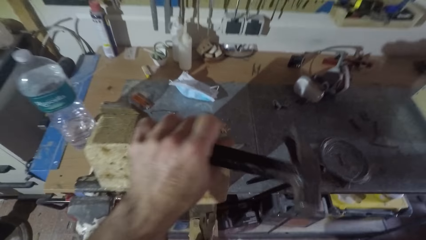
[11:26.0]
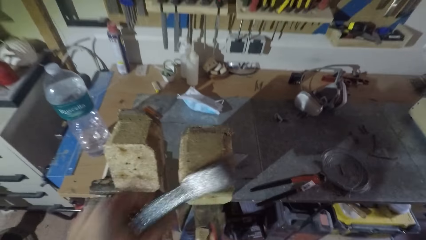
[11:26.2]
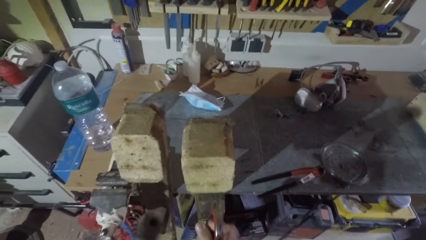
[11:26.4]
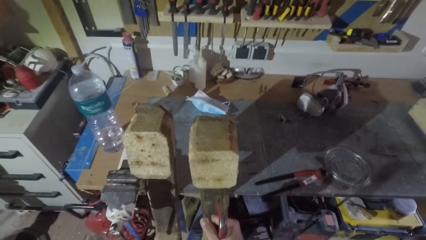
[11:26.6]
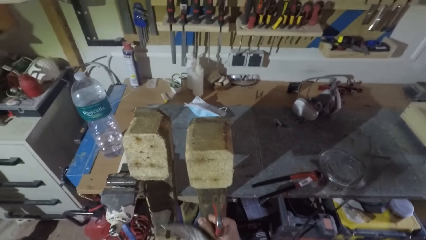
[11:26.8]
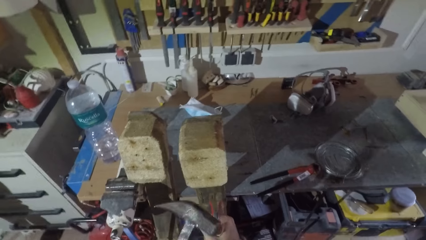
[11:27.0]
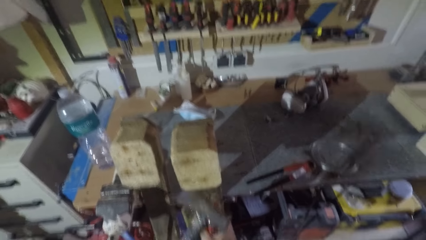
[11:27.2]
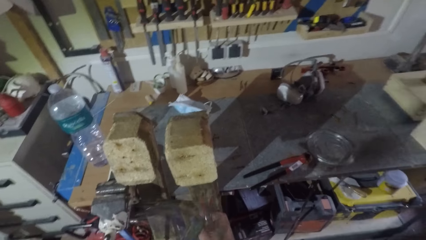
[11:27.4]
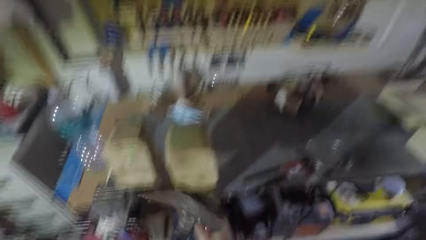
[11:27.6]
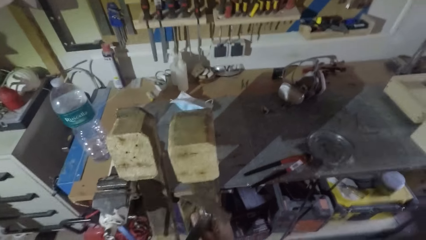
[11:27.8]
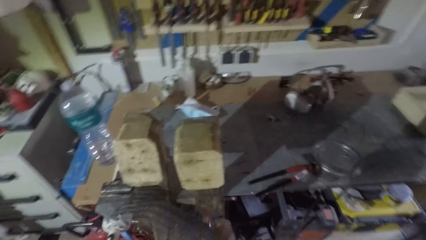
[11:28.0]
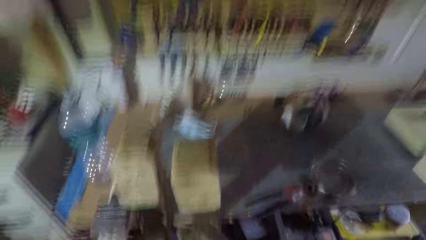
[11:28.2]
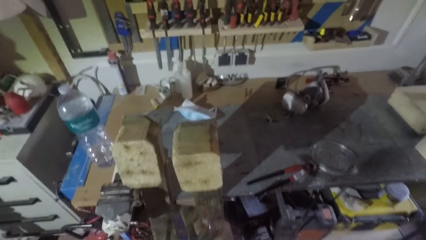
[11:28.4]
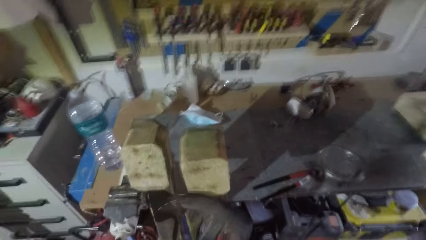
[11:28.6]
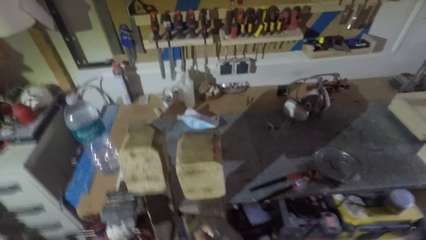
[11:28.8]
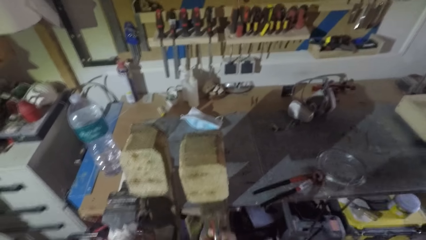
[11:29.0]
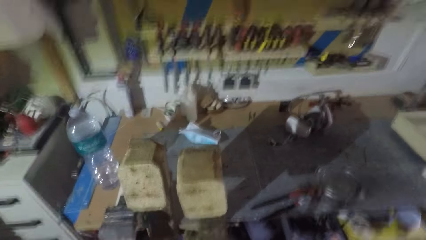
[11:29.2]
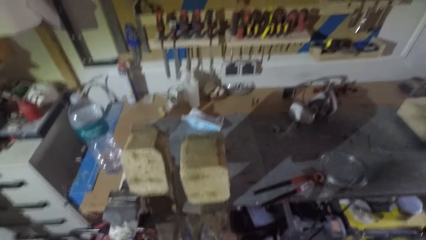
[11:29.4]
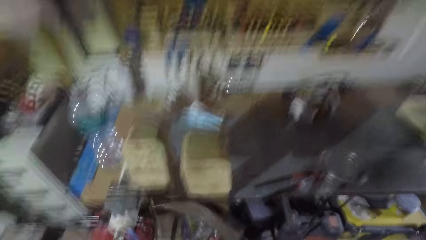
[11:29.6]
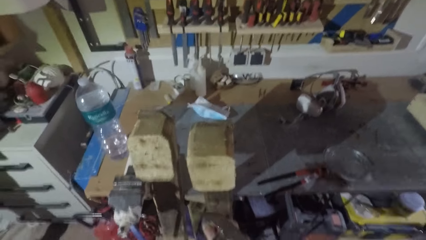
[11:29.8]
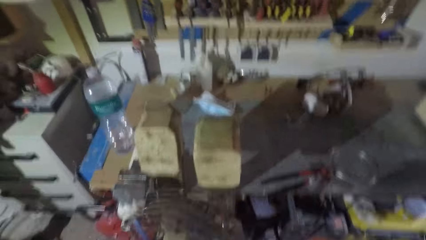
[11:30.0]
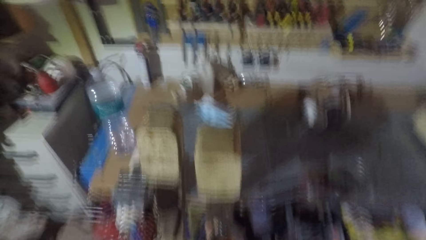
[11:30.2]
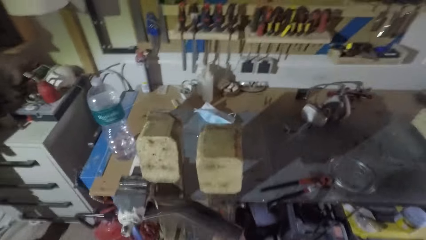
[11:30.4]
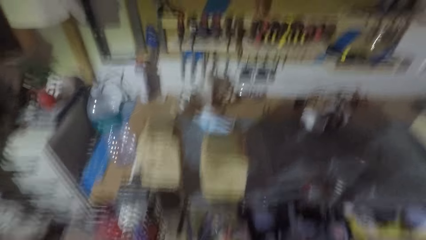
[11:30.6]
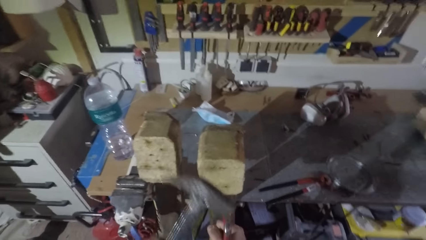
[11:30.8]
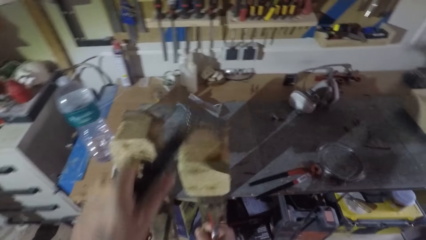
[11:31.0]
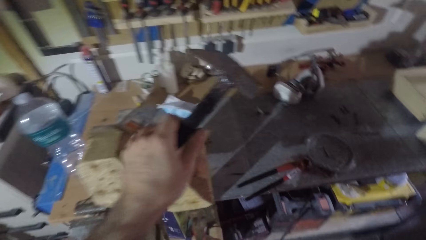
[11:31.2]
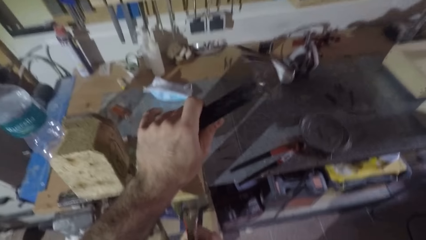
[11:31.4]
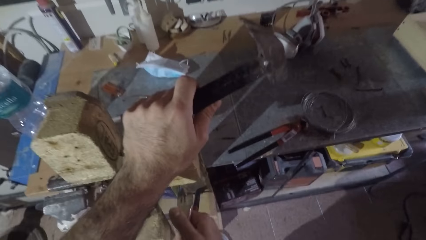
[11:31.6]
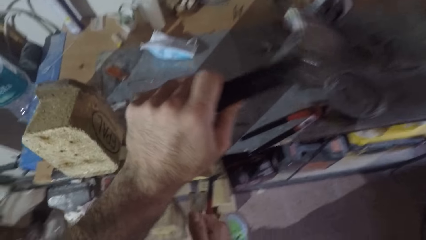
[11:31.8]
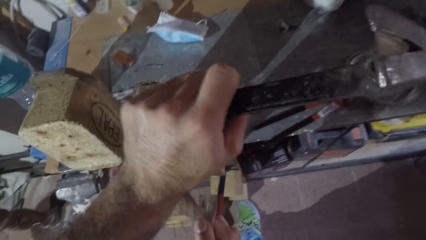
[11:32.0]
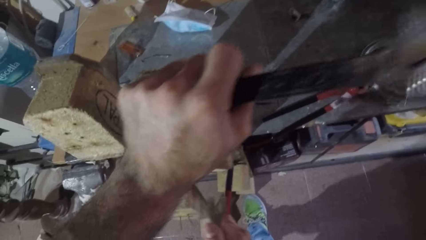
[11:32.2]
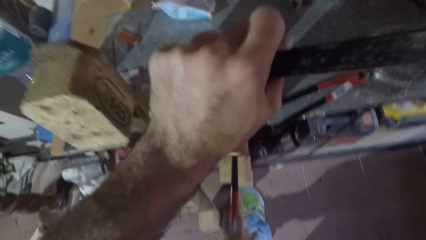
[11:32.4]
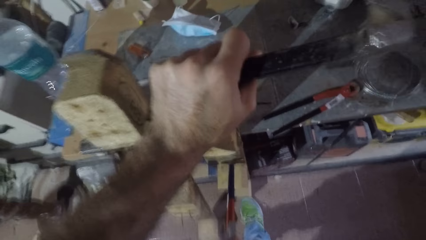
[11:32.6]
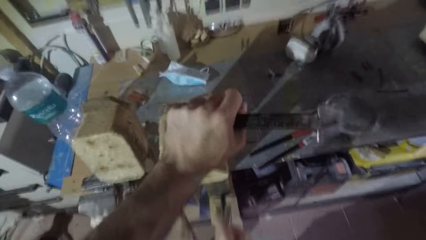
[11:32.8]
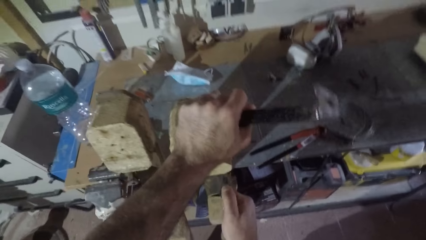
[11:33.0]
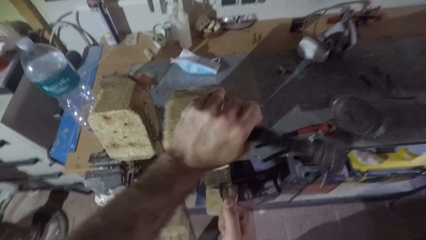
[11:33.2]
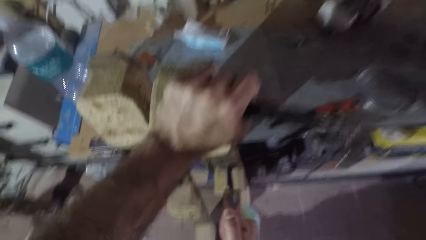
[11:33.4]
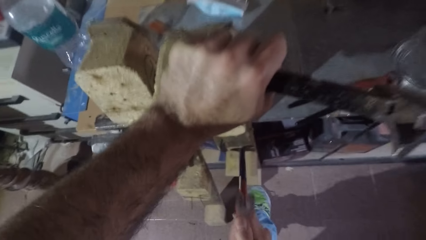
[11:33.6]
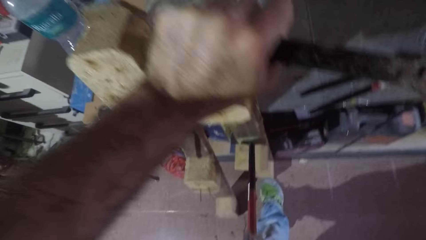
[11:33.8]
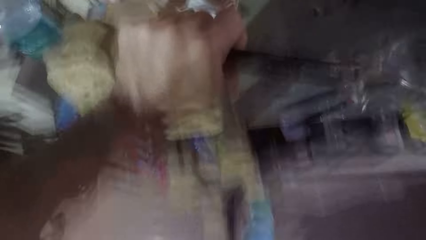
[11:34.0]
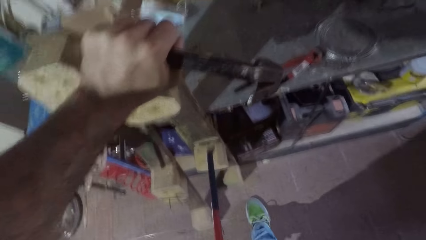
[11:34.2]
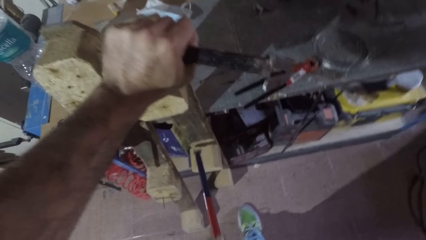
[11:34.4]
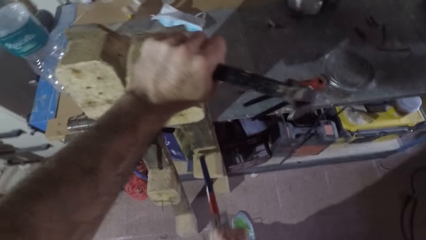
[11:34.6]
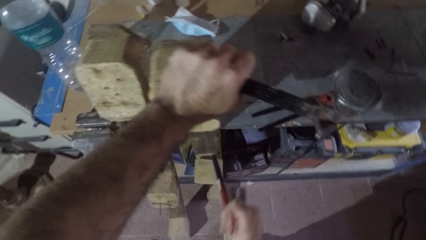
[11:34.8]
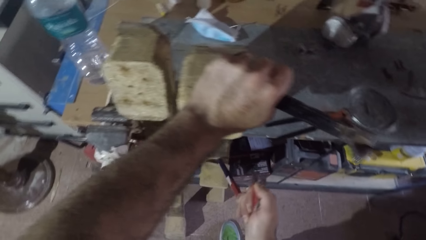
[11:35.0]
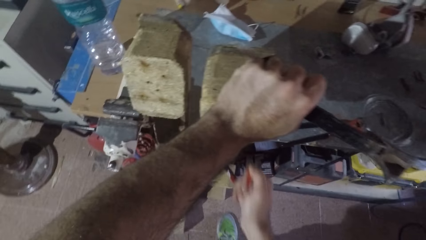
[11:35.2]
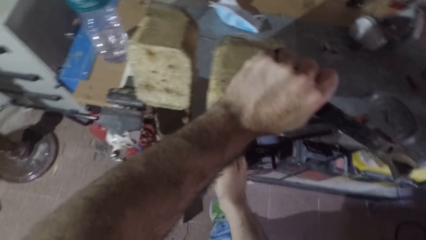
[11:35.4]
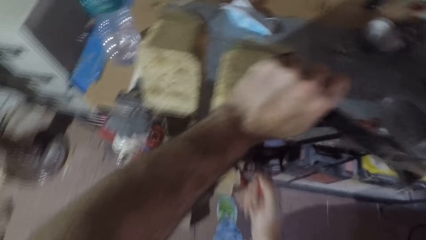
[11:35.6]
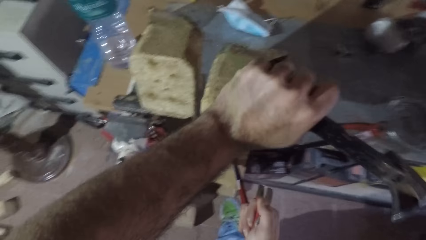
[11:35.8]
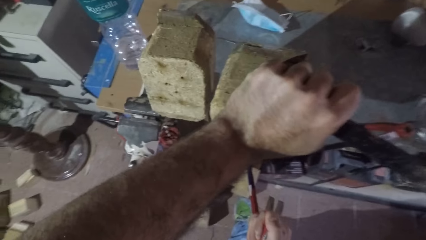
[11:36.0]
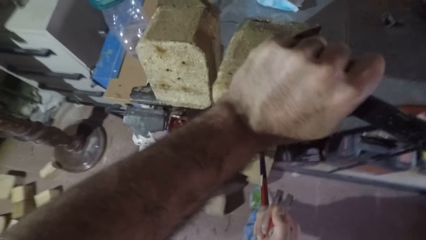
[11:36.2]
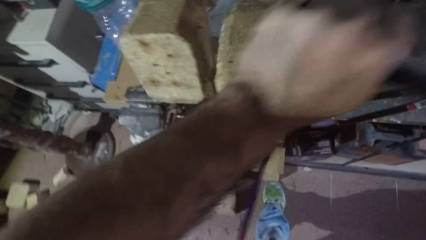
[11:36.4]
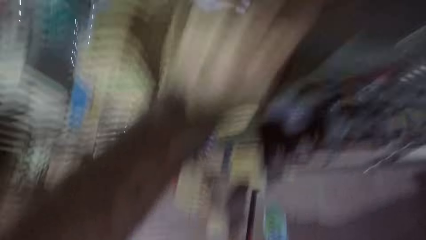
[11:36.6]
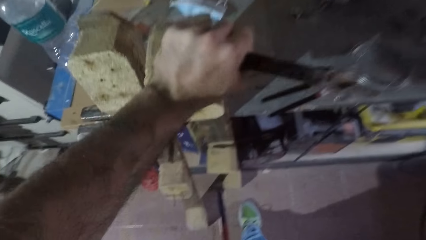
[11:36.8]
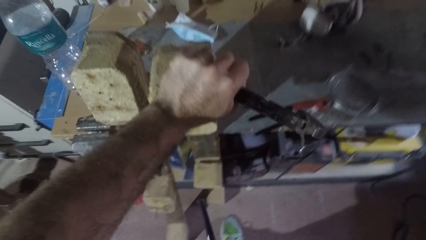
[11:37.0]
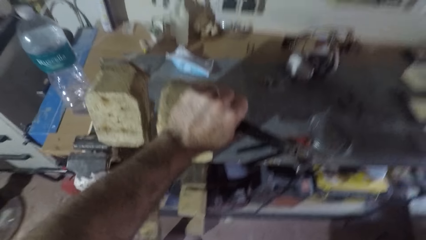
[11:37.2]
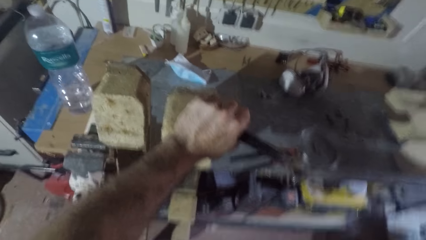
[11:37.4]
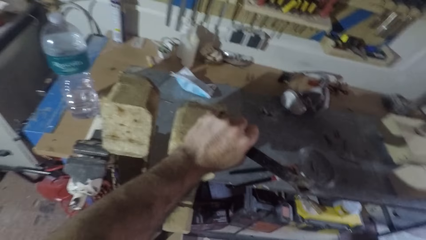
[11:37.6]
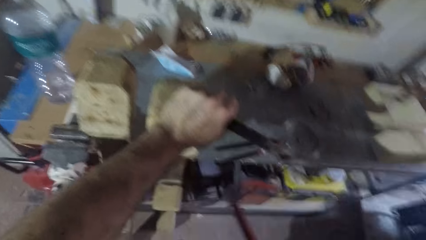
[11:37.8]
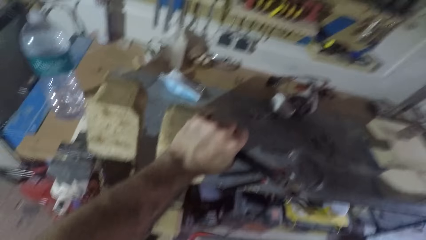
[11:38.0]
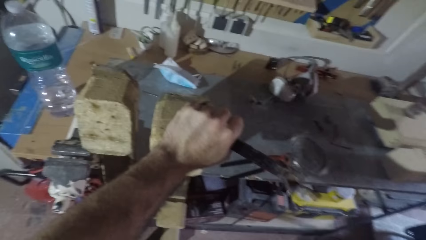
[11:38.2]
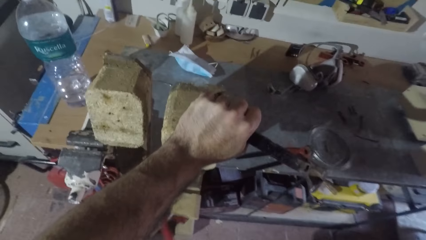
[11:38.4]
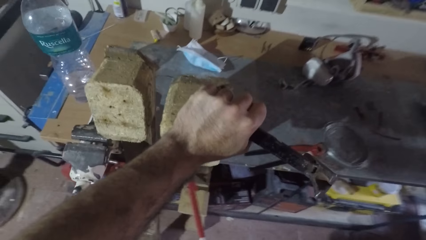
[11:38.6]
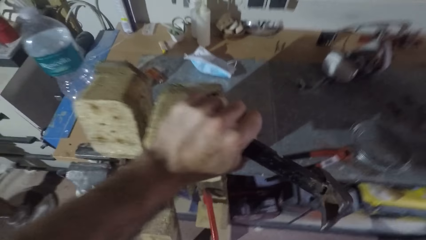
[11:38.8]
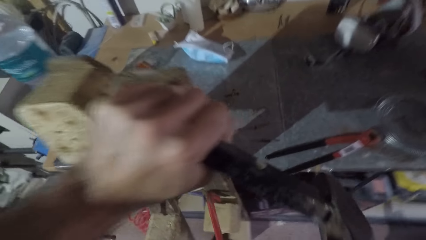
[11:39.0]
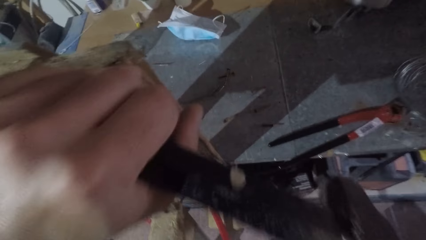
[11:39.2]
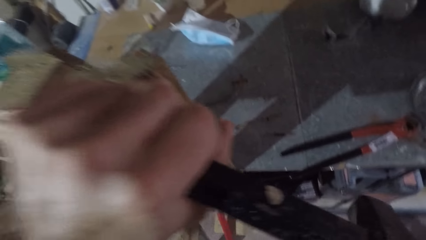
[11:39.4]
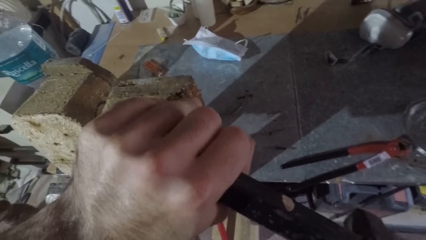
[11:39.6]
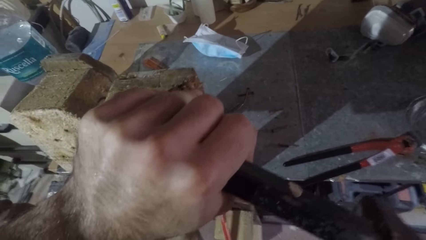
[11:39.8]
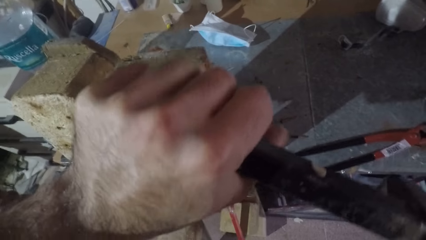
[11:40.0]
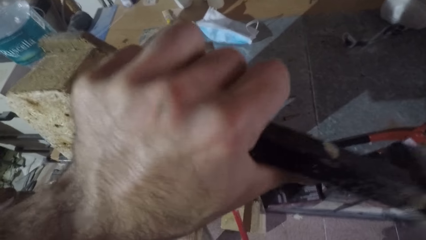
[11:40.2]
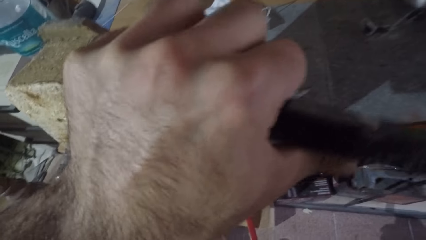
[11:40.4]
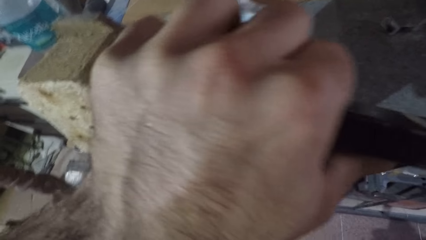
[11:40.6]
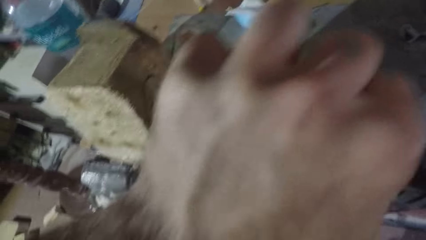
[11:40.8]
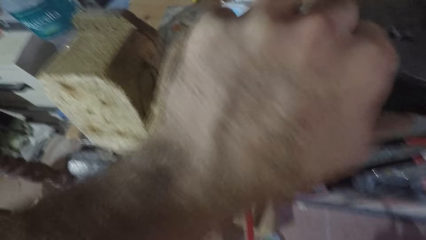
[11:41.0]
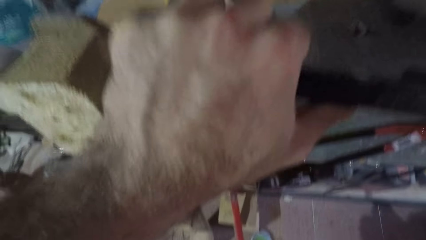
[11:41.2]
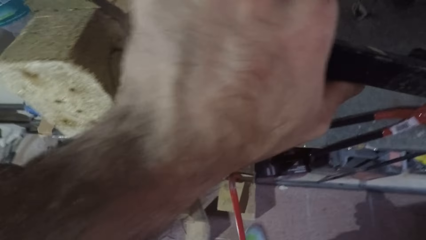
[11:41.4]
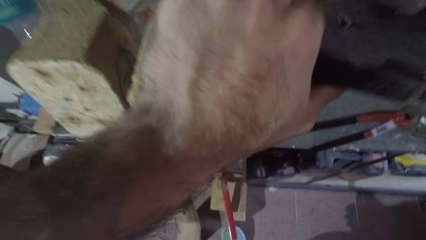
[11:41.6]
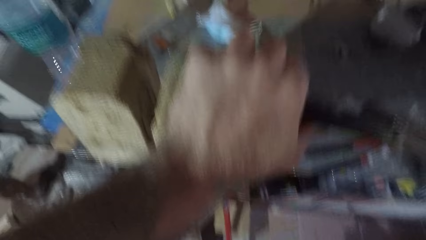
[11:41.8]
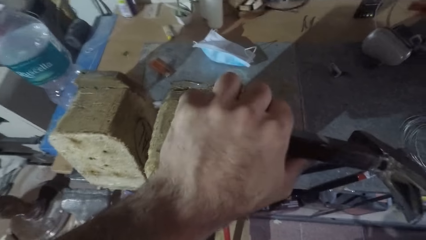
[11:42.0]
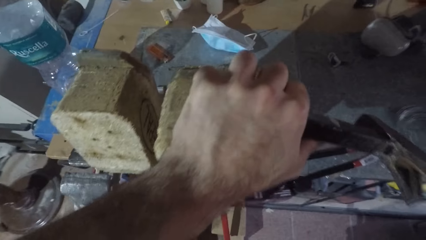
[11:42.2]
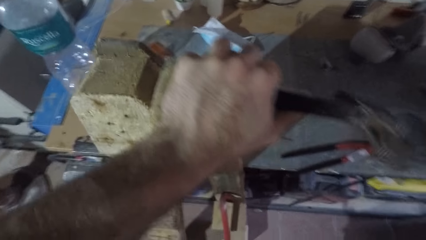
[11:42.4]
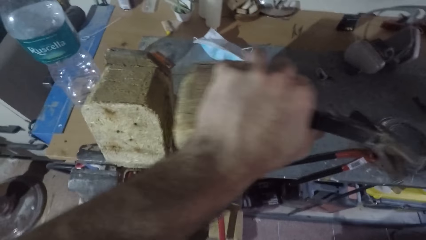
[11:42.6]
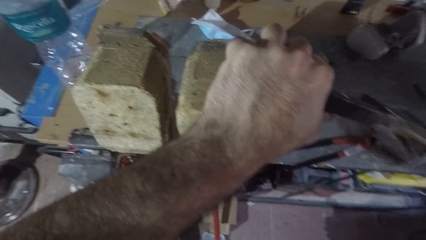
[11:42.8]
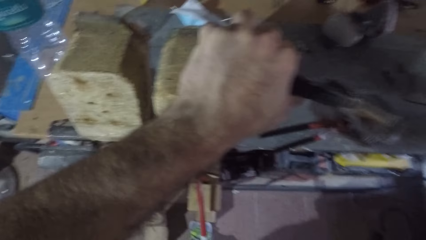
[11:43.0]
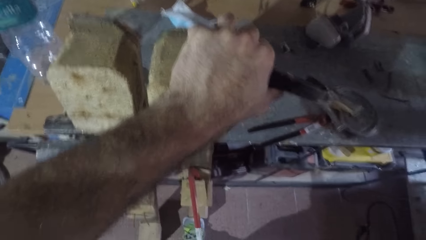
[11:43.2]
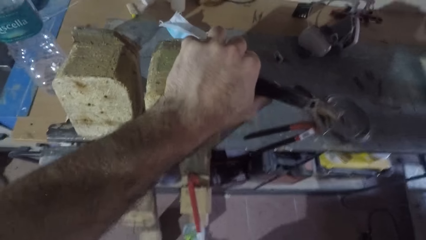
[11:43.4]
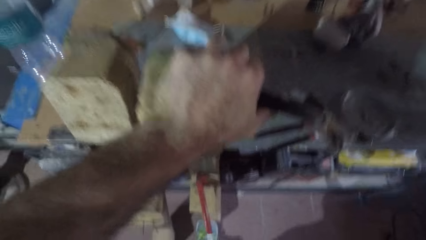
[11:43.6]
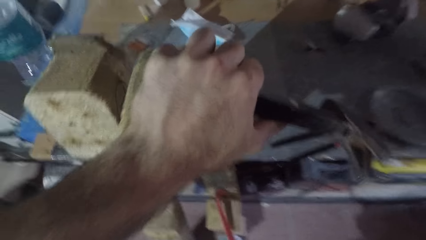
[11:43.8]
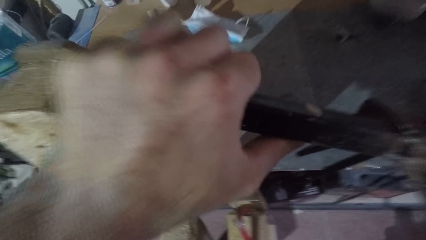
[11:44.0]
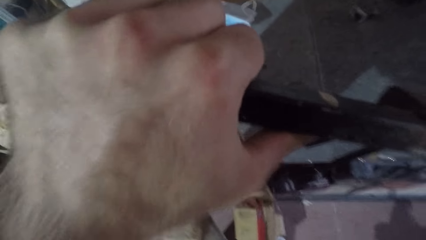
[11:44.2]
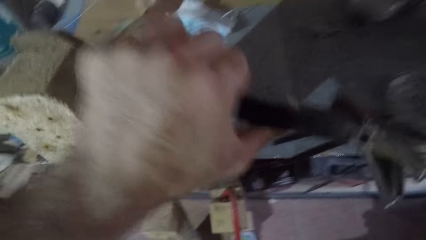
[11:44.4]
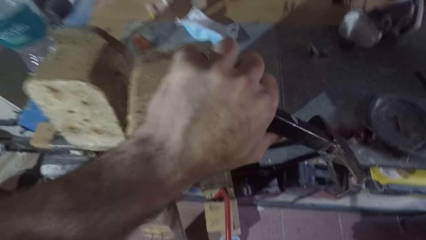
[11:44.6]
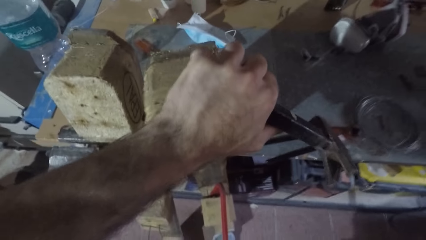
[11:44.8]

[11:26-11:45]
The camera wearer hits a claw bar or wrecking bar with a hammer. He stops hitting the wrecking bar. He places his hand on the wood and holds the wood firmly. He pulls the wrecking bar and adjusts the claw bar. He stops pulling the wrecking bar. He pushes the claw bar into the wood. He stops pushing the wood with the wrecking bar. He force splits the wood with the claw bar. He pushes the wood with the wrecking bar.
